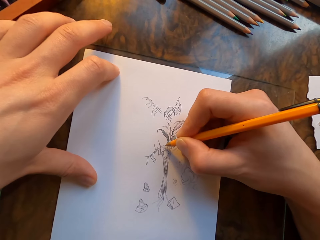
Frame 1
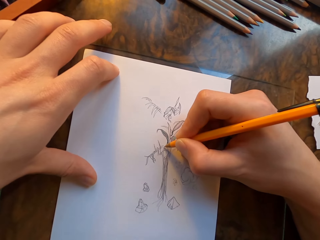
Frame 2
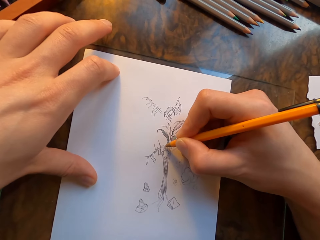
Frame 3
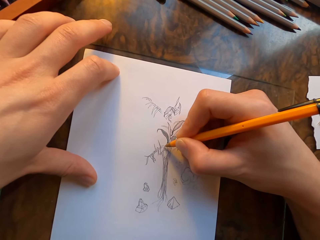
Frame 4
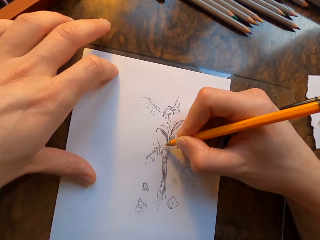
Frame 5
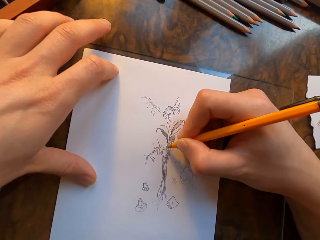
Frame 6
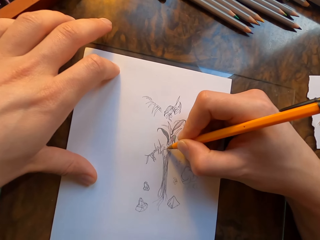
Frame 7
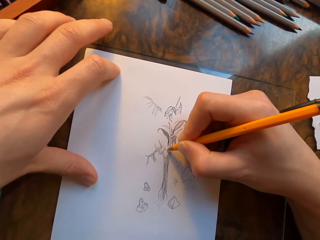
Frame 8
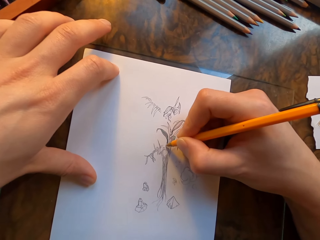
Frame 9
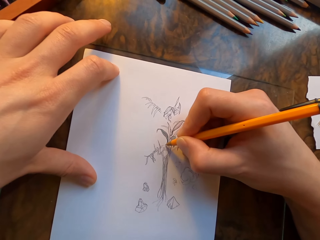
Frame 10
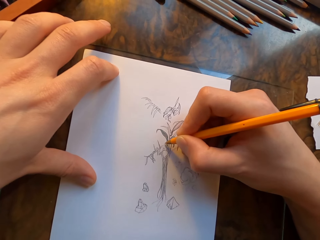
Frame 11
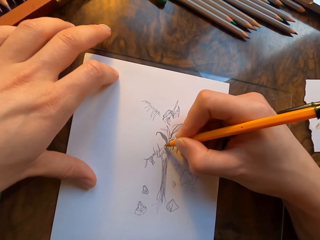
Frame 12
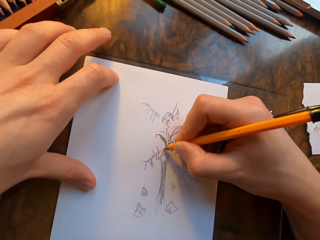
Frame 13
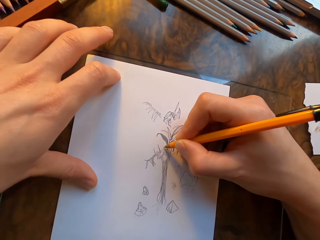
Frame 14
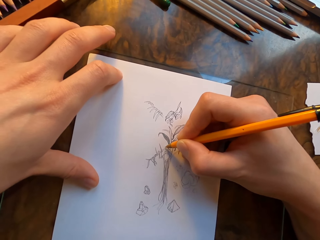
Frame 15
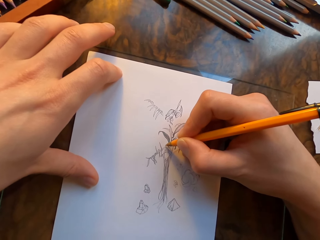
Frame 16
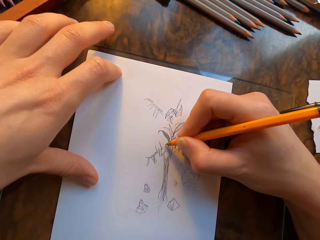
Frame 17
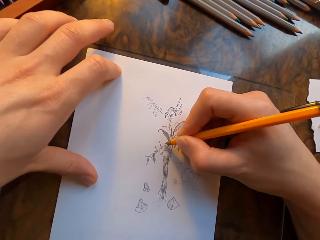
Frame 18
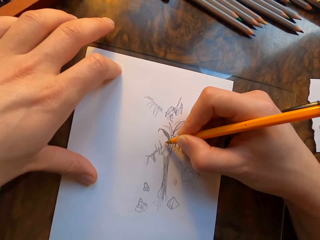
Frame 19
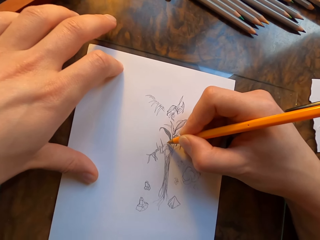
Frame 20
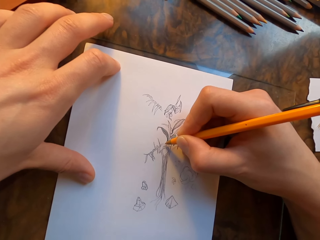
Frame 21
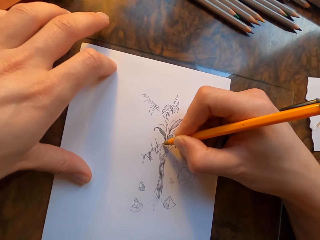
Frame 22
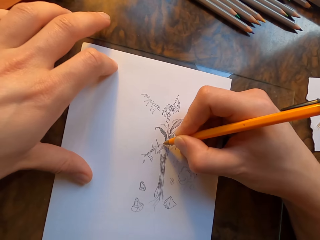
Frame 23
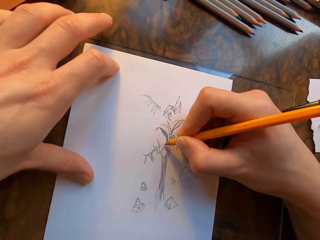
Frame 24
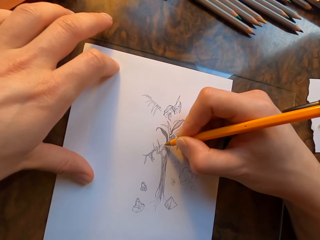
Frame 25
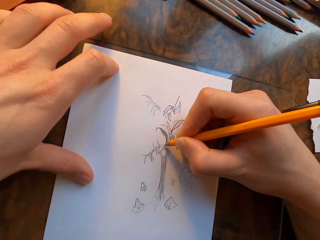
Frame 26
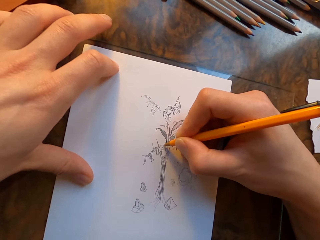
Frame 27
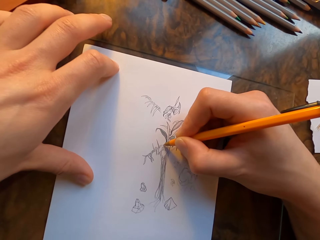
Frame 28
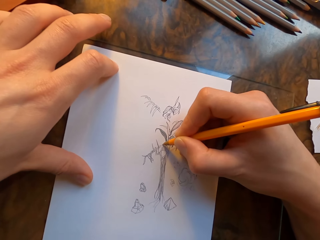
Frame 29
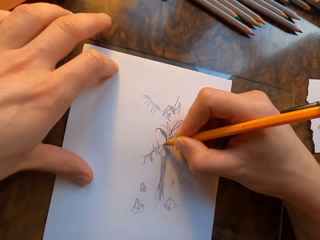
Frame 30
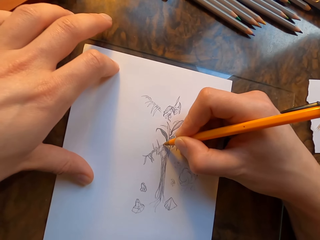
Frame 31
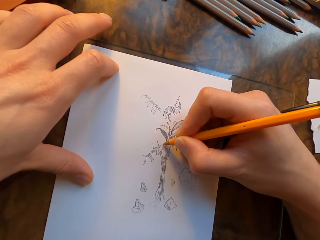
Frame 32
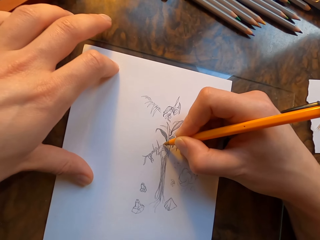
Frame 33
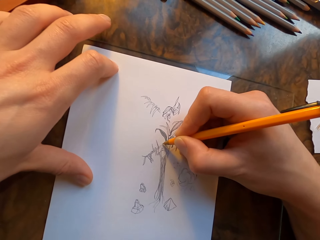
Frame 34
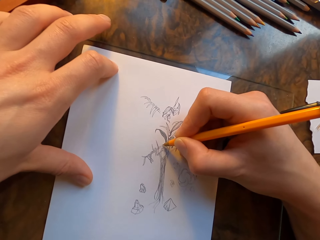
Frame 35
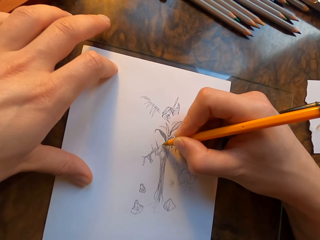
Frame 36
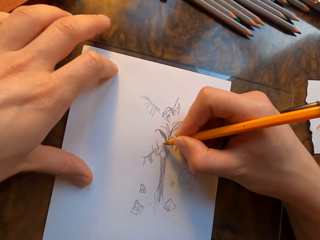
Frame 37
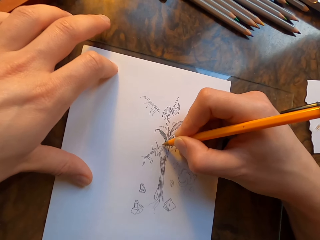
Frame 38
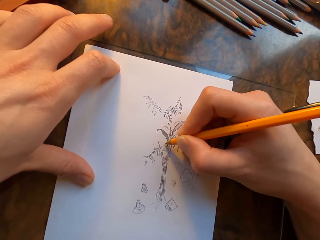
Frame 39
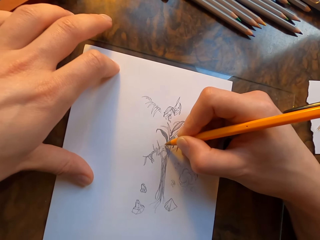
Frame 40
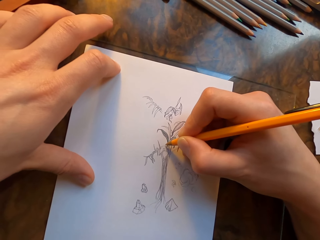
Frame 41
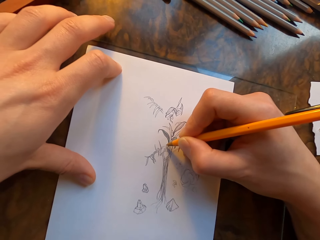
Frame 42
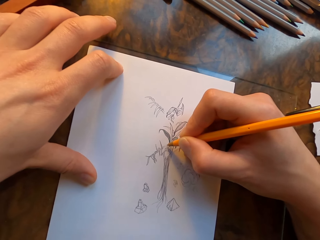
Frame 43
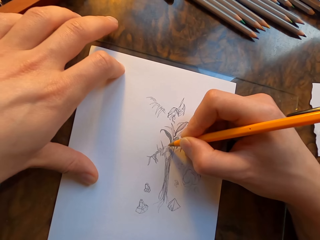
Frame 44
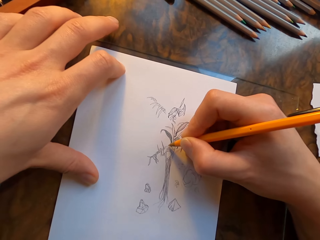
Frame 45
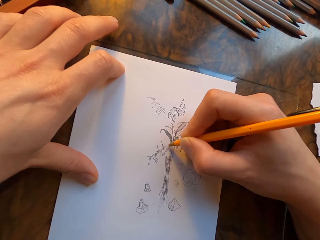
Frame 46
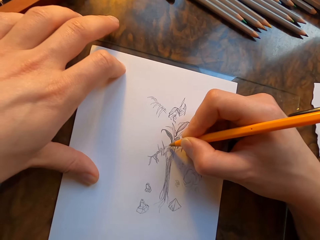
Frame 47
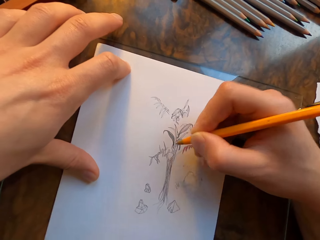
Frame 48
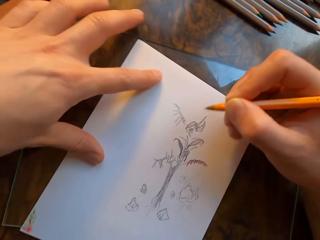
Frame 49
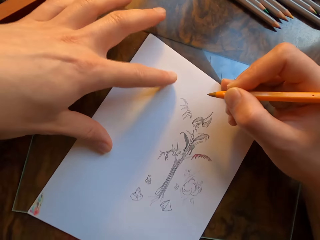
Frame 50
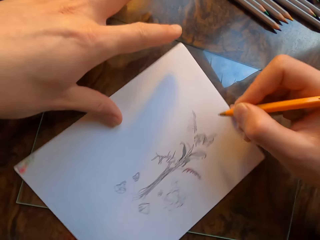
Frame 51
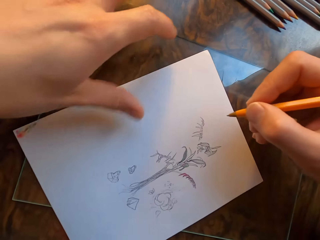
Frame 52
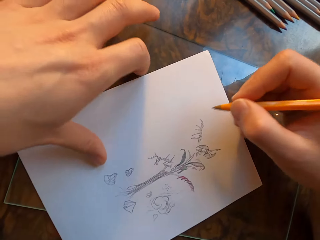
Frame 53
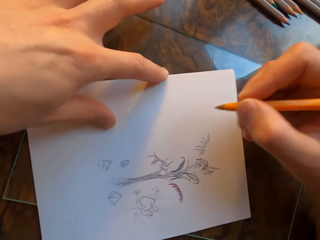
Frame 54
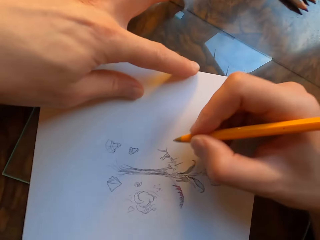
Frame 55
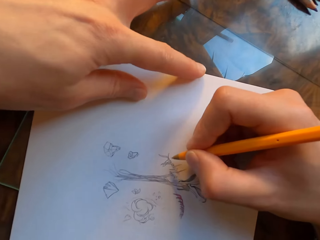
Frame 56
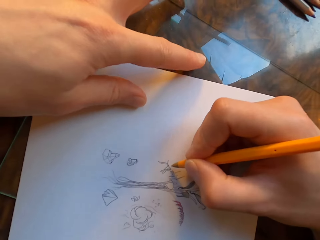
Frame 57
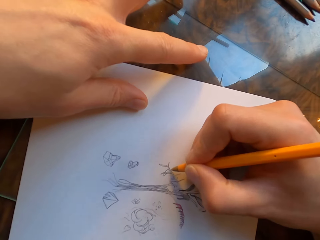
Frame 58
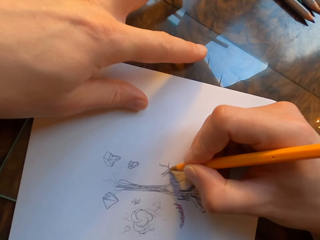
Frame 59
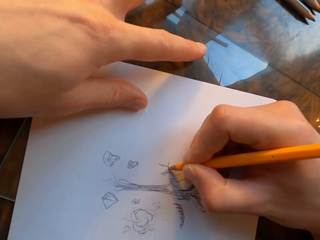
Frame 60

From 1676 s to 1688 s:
The camera wearer moves the paper.

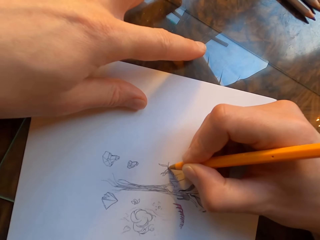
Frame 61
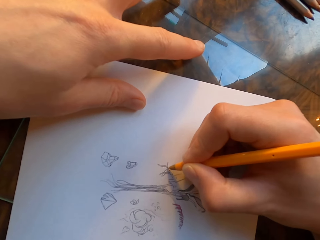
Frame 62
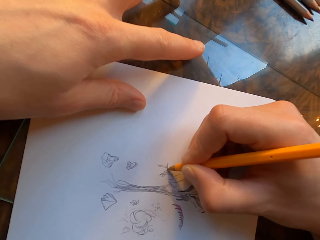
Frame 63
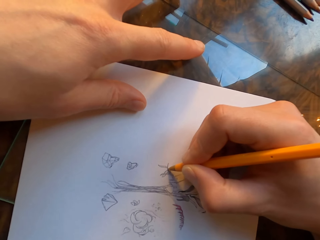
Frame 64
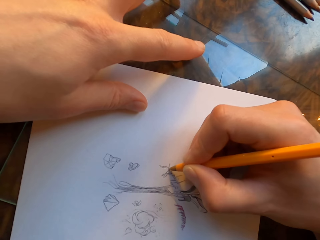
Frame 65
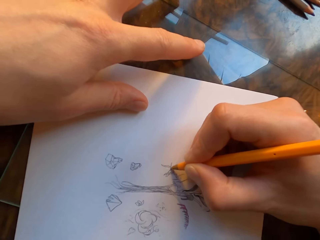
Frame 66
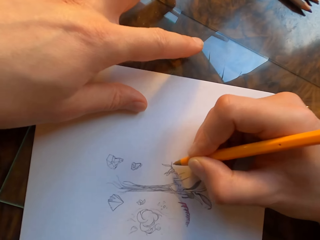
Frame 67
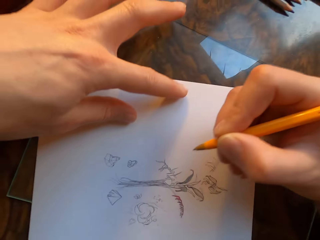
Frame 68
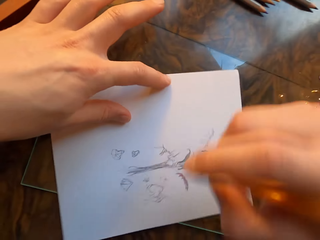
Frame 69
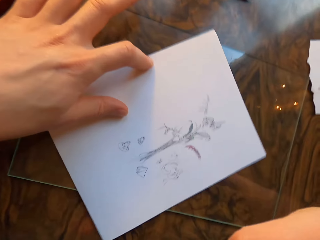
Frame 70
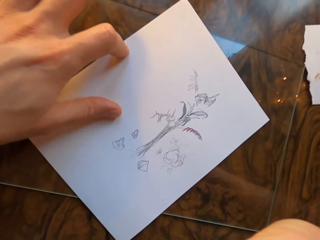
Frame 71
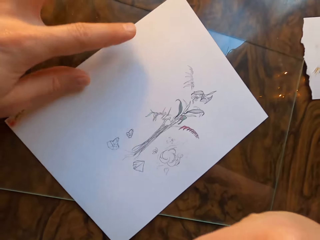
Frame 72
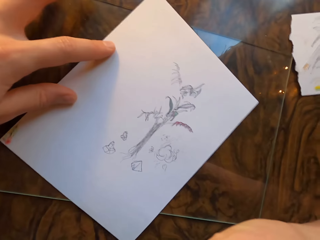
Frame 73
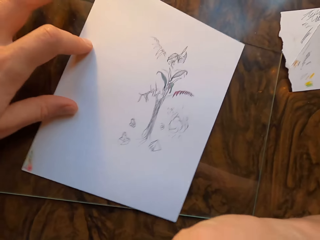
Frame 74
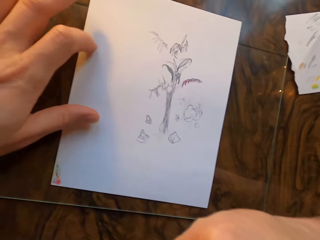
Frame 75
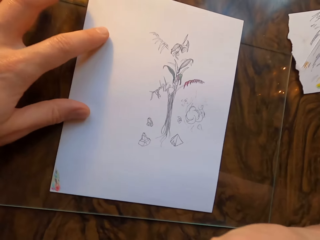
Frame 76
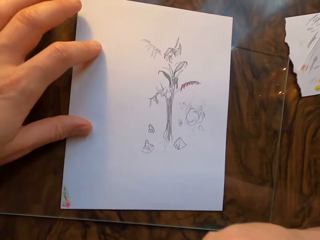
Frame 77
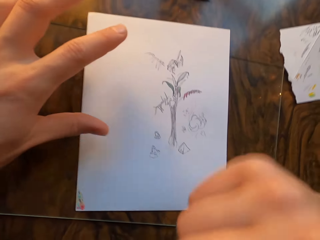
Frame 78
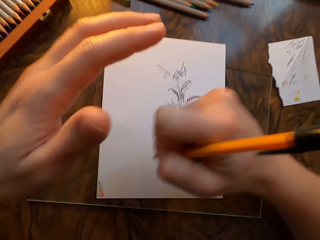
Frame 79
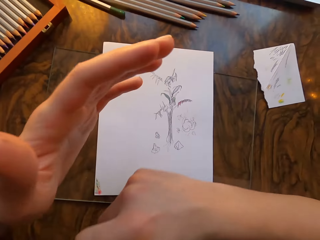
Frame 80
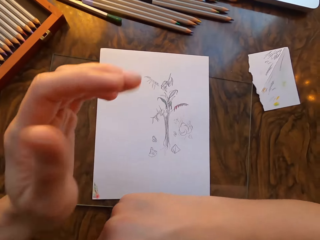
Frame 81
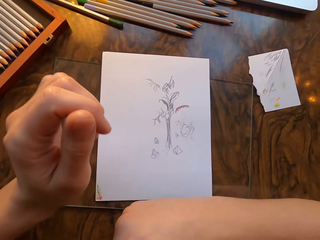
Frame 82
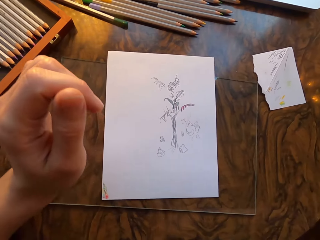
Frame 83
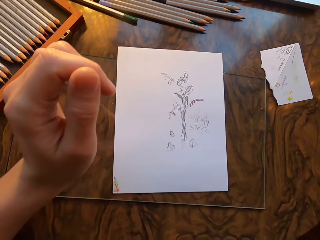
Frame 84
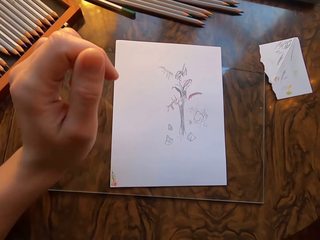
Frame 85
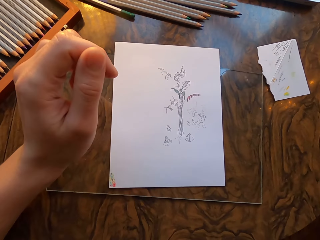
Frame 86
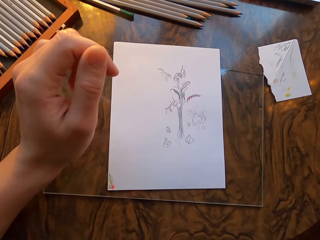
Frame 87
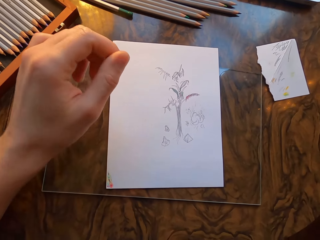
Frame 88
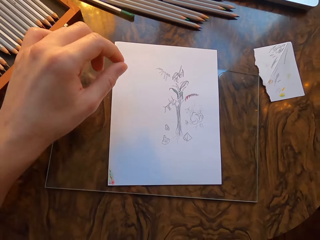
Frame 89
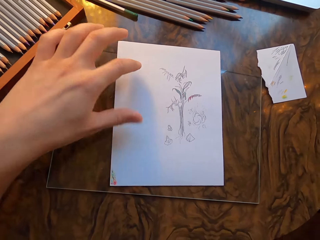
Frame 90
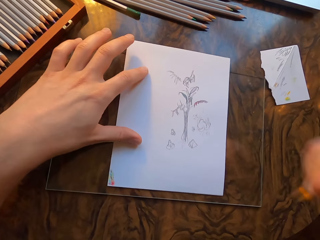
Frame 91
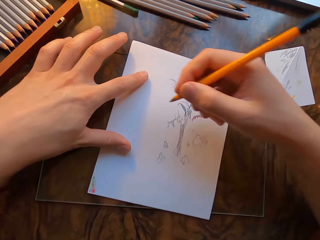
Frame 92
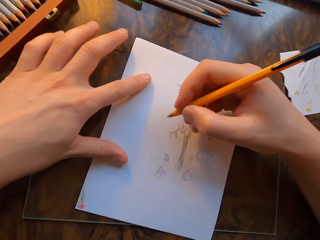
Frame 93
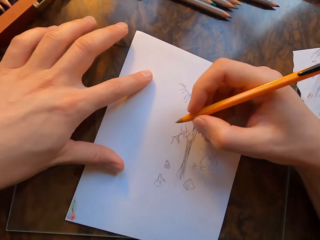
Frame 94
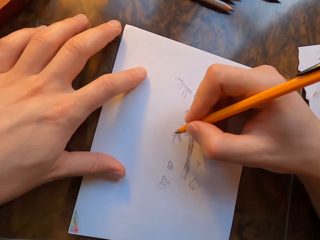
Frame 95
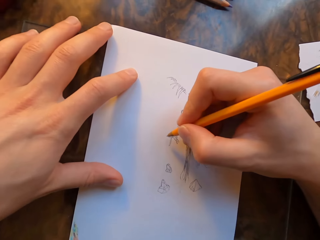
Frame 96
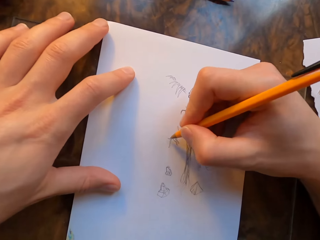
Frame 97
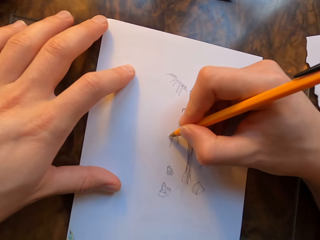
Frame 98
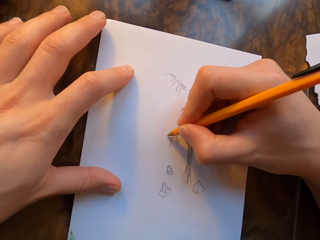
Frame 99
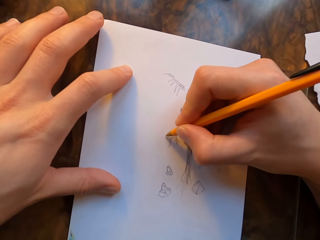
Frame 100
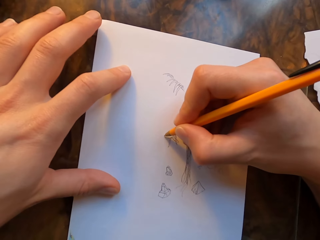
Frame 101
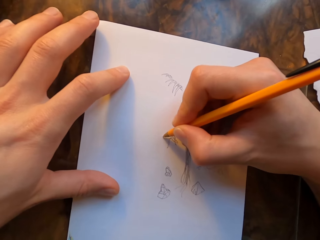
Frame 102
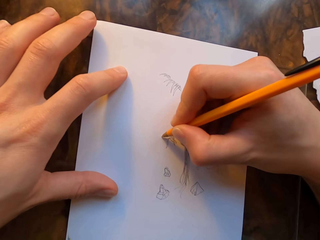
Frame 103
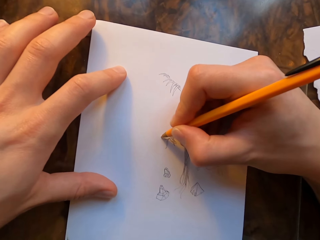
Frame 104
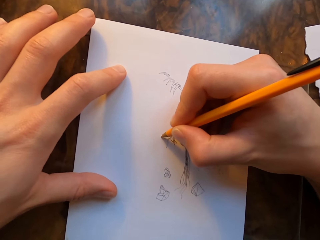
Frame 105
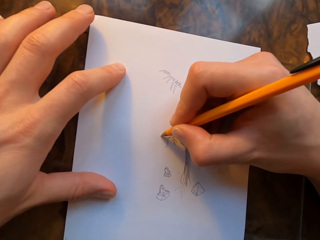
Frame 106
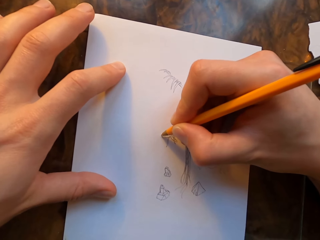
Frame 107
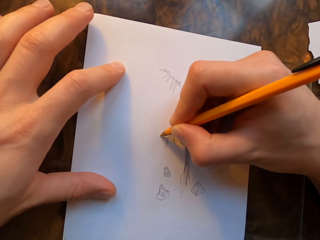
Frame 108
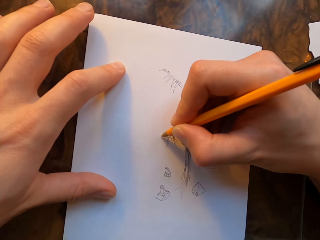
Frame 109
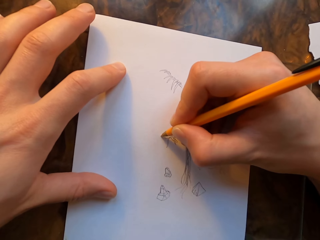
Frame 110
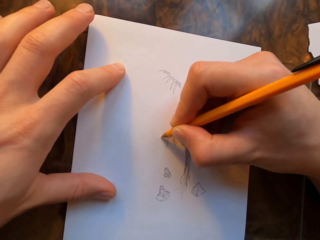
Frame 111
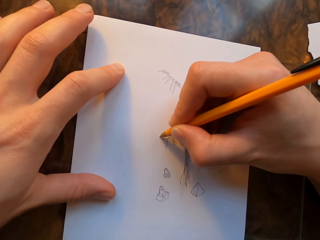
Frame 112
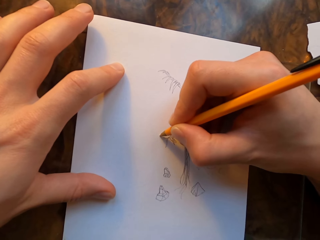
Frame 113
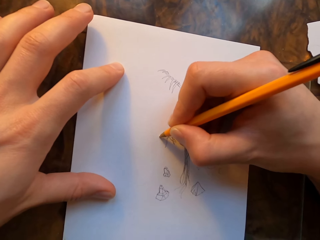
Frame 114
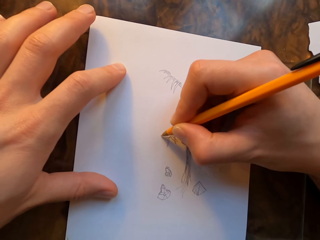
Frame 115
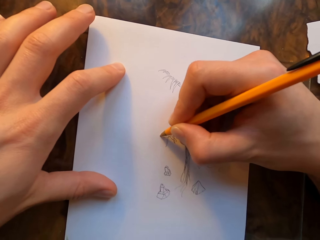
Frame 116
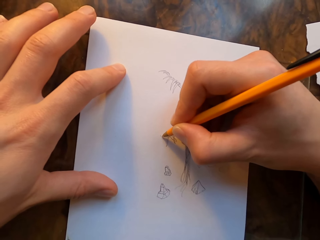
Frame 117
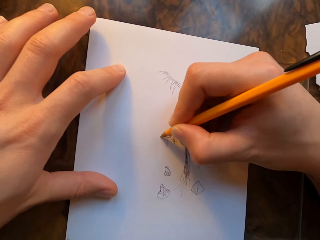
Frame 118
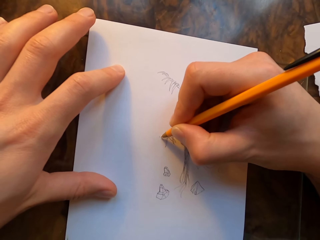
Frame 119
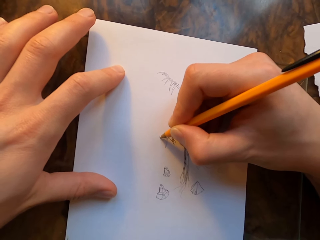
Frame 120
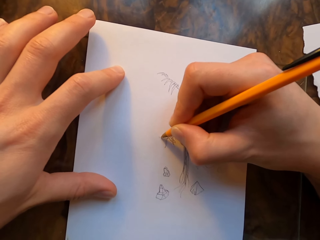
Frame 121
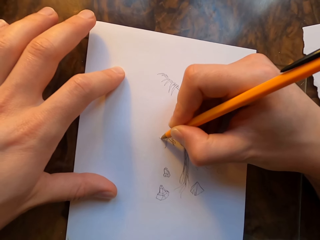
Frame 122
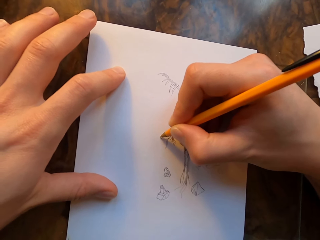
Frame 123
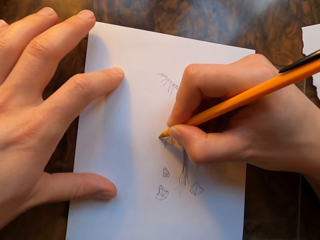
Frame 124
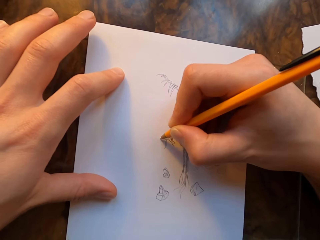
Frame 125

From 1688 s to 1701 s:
The camera wearer draws on the paper with the pen. He lifts his right hand. He moves the paper. He rests his right hand on the table. He removes his hand from the table. He holds the paper with his left hand. He draws on the paper with the pen.
